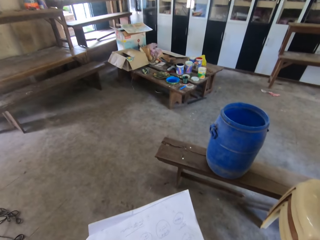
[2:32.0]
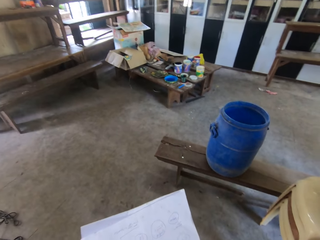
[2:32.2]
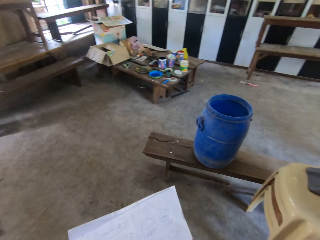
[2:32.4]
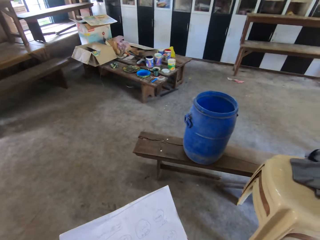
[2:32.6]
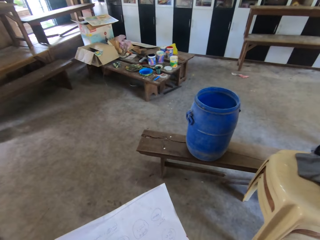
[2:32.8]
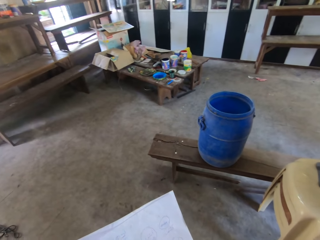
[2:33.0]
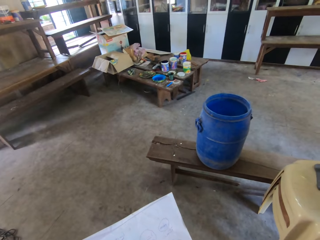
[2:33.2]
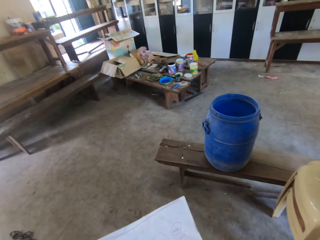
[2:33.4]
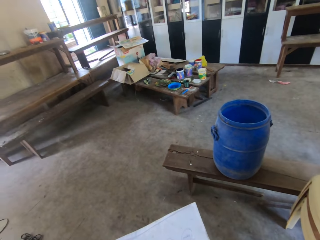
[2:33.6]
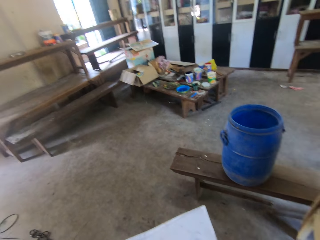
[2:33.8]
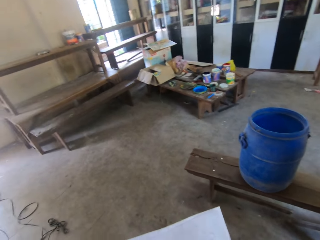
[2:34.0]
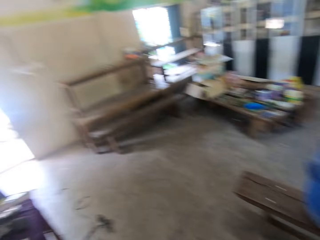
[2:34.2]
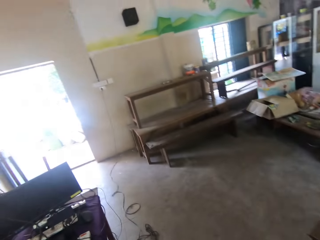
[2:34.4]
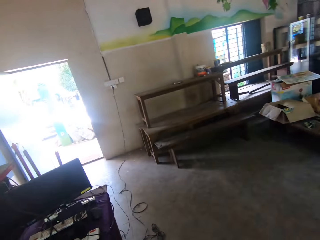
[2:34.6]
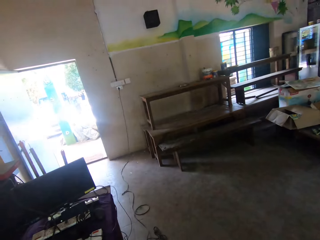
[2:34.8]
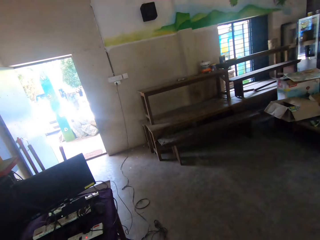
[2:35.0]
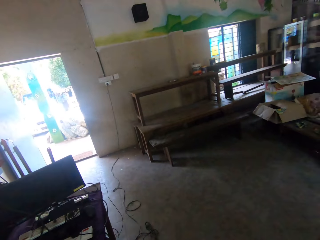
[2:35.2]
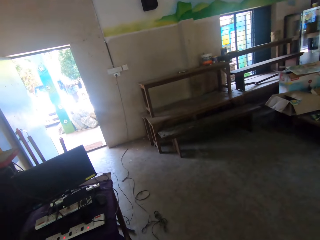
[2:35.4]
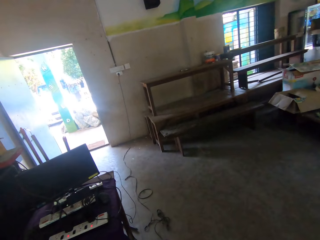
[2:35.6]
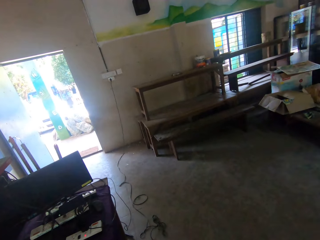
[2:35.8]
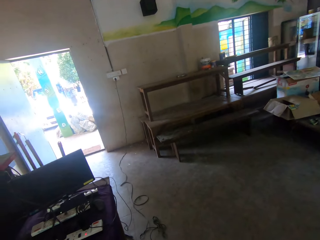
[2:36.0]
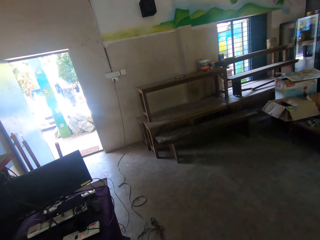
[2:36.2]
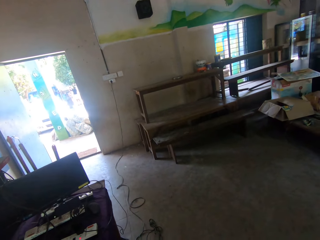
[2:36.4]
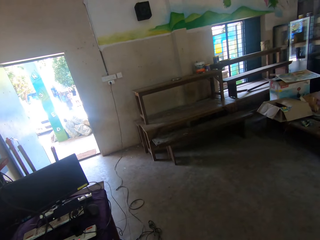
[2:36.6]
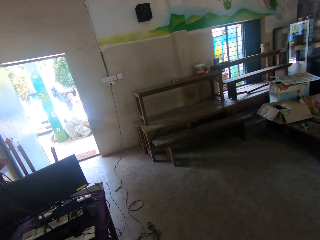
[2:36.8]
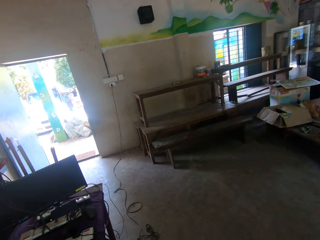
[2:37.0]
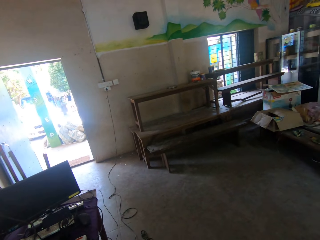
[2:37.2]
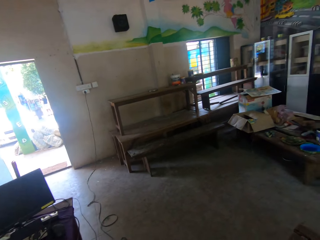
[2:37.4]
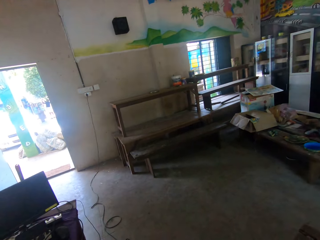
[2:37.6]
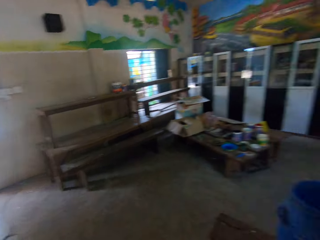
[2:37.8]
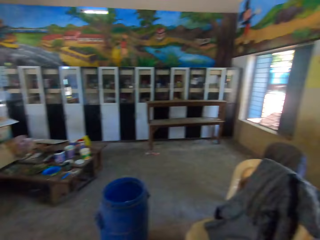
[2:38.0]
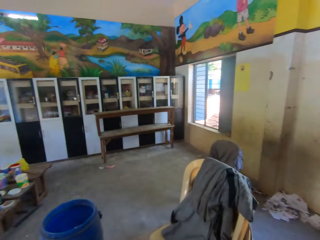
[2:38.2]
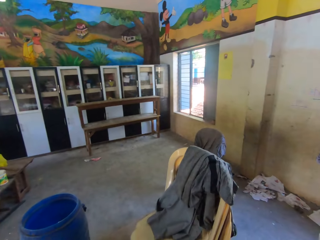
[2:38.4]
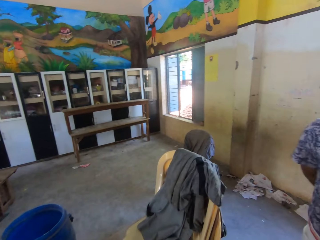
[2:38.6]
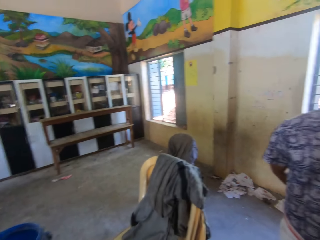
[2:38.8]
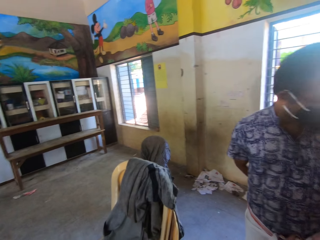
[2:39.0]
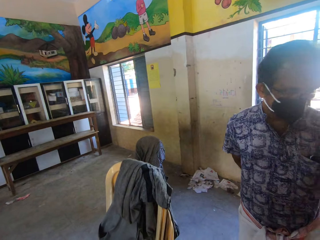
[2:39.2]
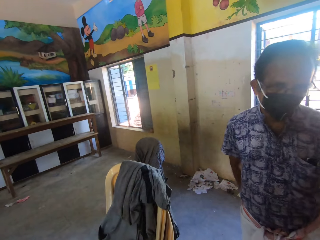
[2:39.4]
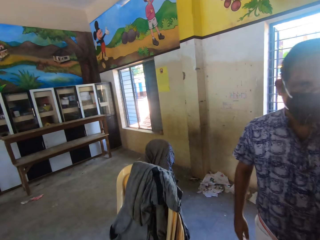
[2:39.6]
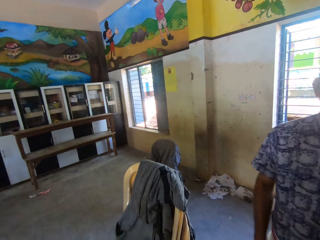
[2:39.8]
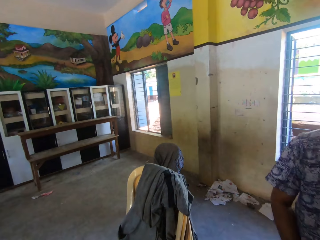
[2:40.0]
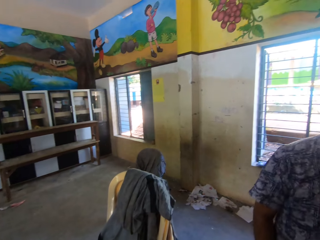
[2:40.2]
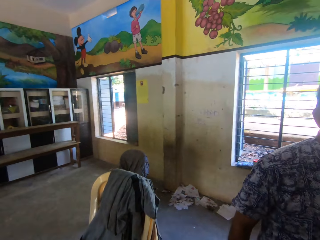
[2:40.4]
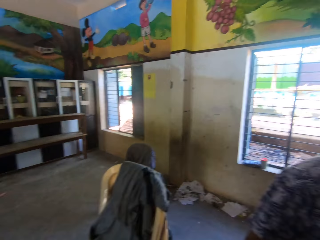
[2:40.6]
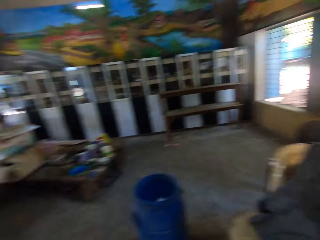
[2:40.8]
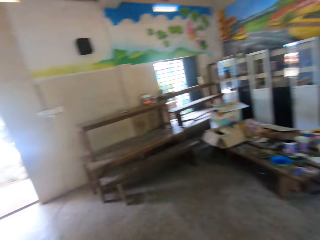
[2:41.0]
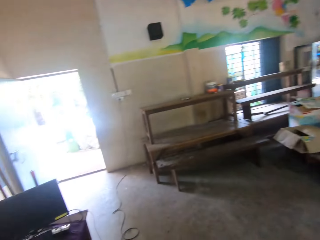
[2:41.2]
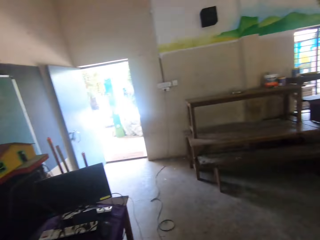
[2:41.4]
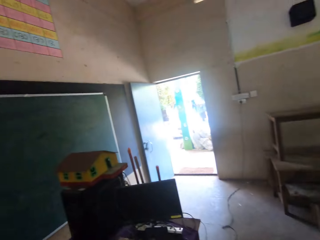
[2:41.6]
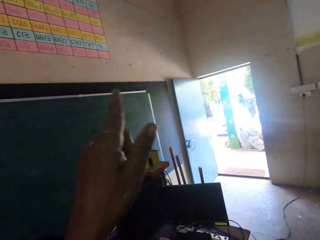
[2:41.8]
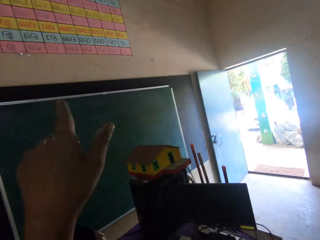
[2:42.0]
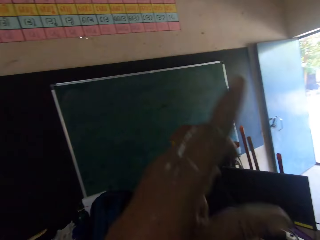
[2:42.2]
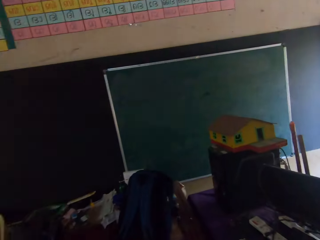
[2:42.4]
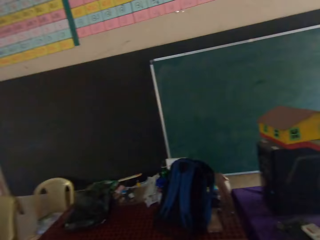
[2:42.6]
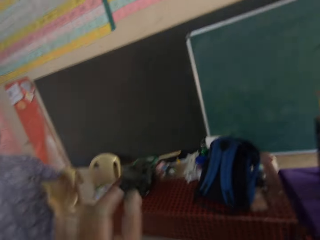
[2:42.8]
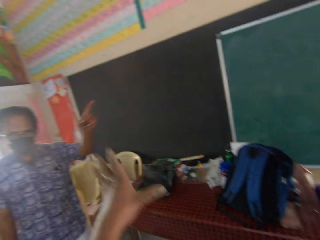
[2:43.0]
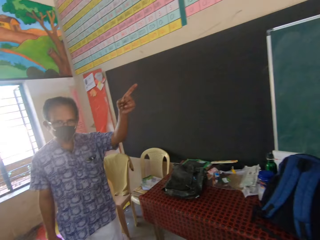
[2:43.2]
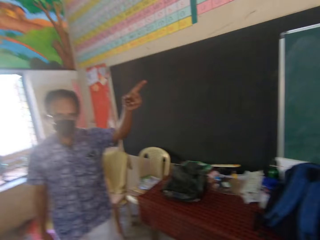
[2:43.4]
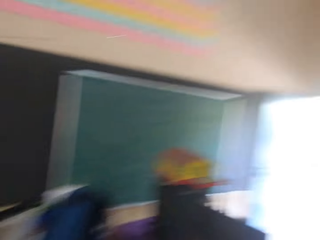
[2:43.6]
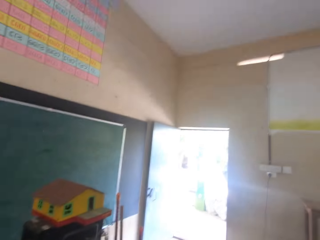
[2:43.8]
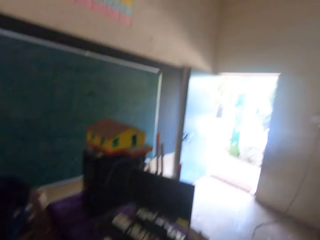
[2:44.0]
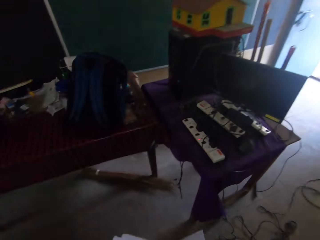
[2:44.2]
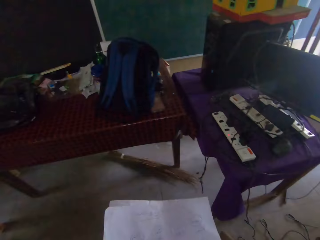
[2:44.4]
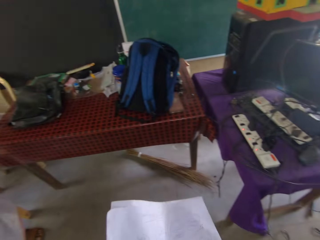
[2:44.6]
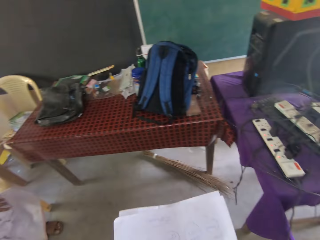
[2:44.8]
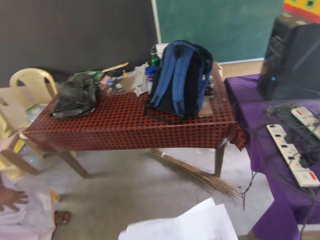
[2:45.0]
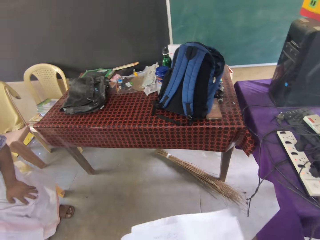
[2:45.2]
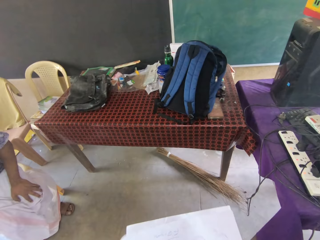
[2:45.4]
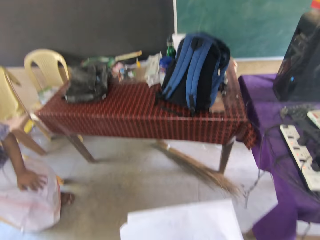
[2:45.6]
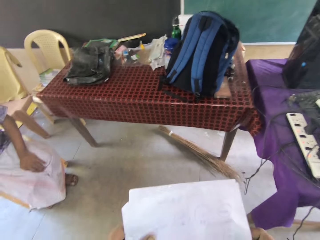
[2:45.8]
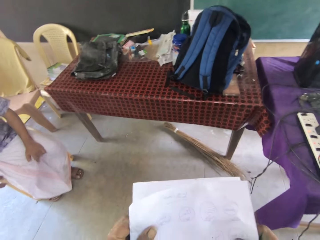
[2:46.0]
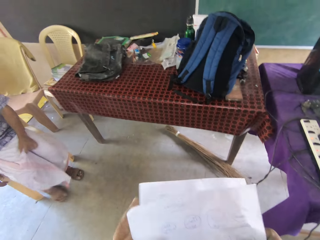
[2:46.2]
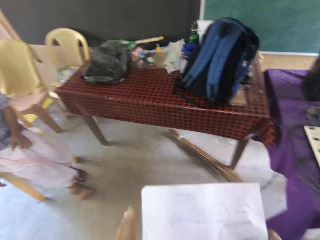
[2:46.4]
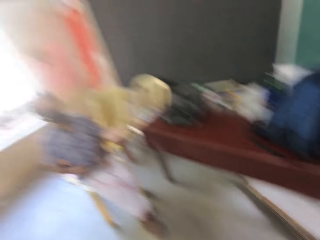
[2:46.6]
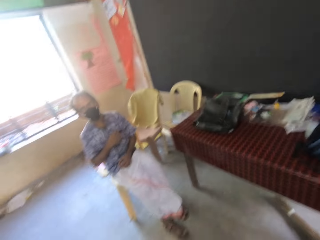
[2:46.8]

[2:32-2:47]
The camera wearer looks around. They do something. They point at something with the left hand. They interact with a man. The man points at something. The camera wearer looks around. They hold papers with both hands.

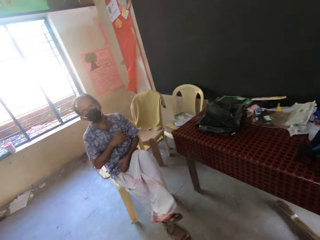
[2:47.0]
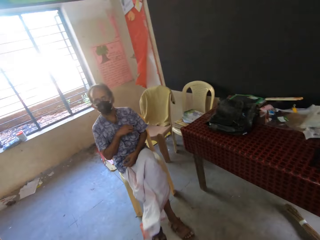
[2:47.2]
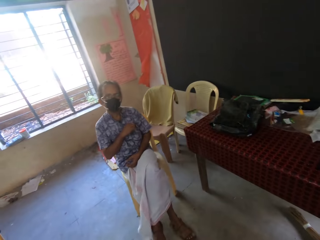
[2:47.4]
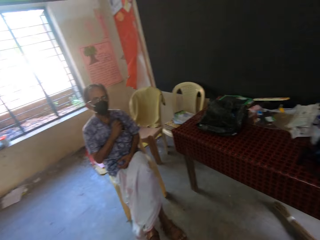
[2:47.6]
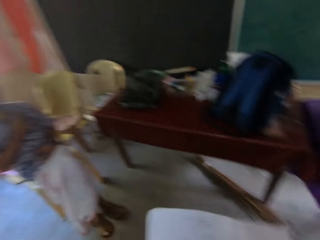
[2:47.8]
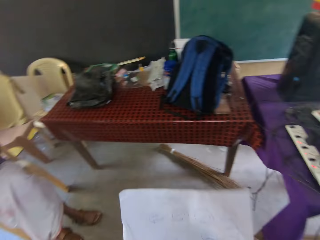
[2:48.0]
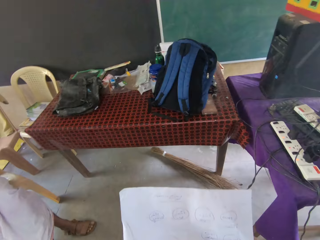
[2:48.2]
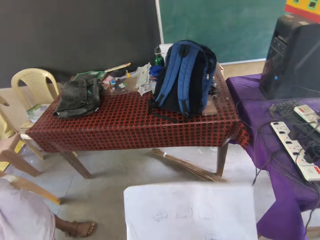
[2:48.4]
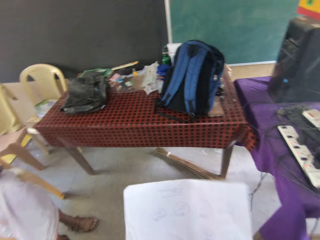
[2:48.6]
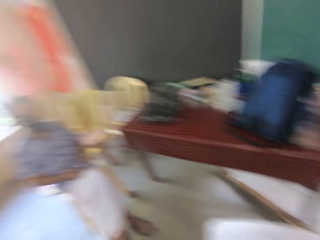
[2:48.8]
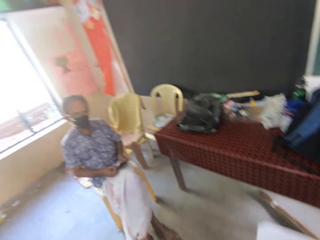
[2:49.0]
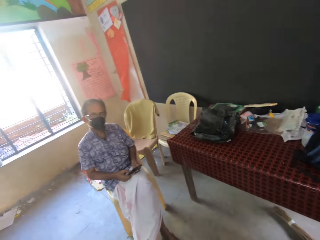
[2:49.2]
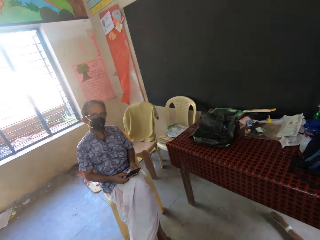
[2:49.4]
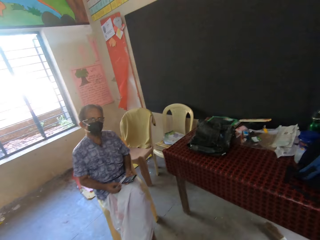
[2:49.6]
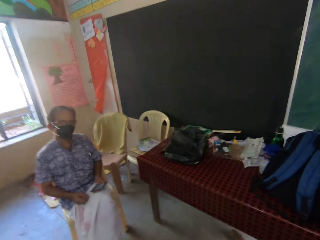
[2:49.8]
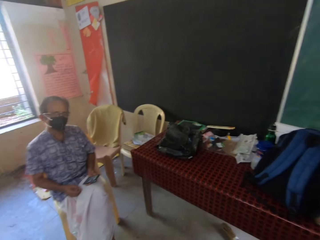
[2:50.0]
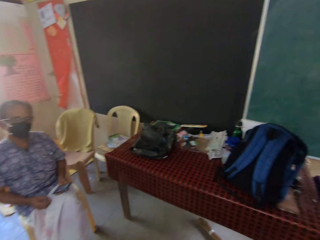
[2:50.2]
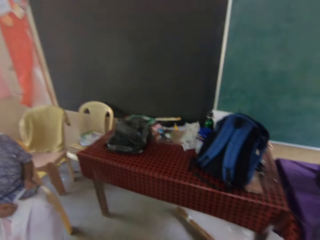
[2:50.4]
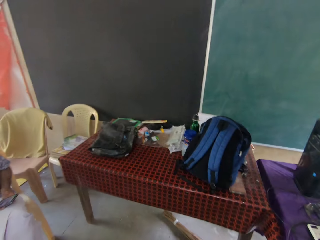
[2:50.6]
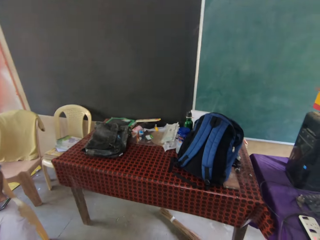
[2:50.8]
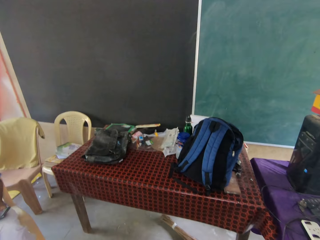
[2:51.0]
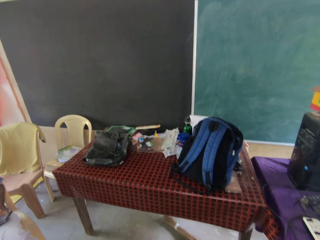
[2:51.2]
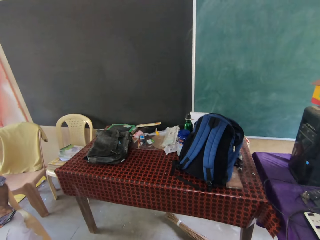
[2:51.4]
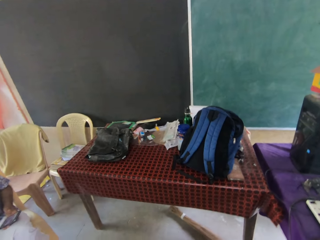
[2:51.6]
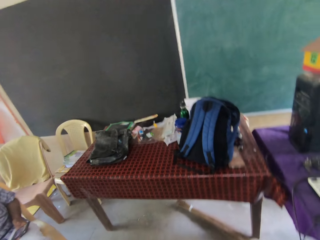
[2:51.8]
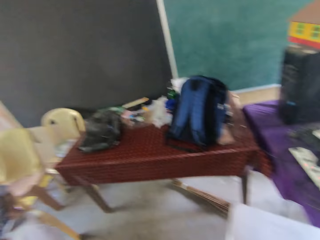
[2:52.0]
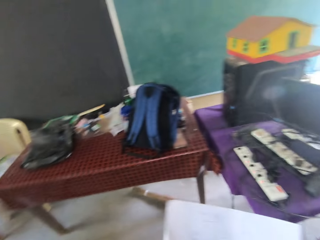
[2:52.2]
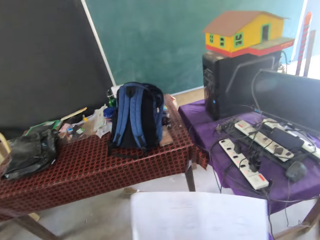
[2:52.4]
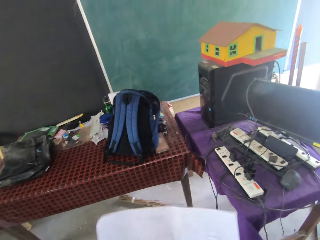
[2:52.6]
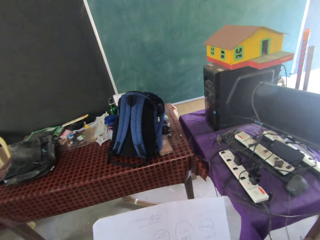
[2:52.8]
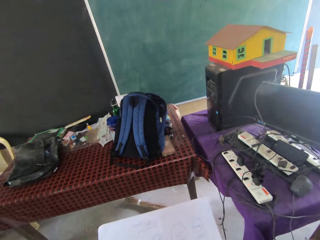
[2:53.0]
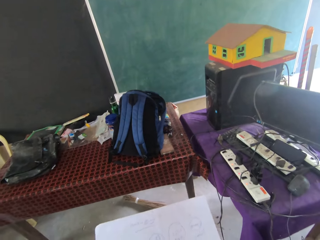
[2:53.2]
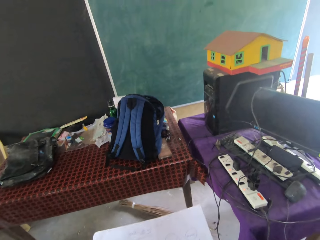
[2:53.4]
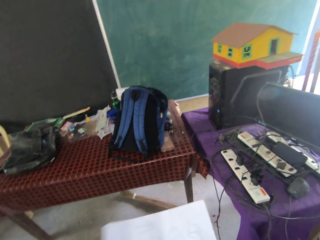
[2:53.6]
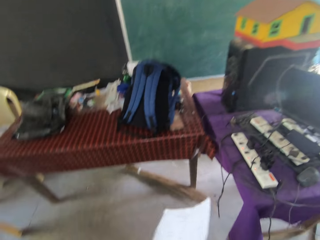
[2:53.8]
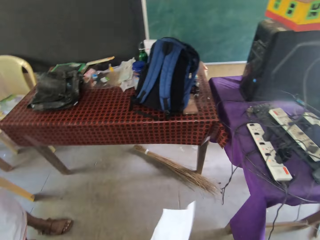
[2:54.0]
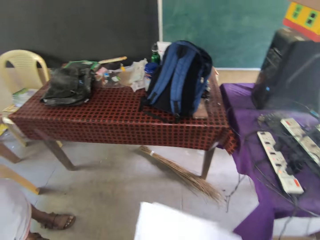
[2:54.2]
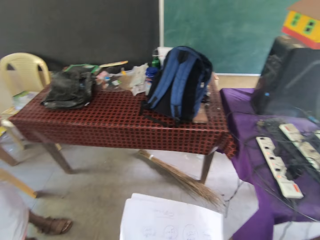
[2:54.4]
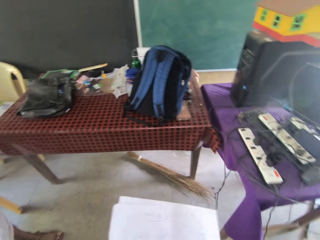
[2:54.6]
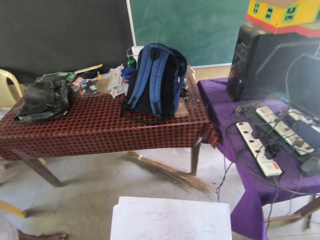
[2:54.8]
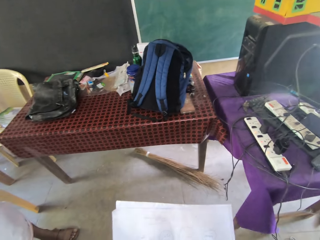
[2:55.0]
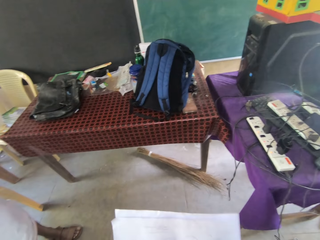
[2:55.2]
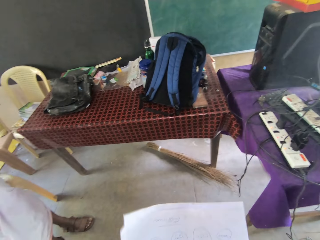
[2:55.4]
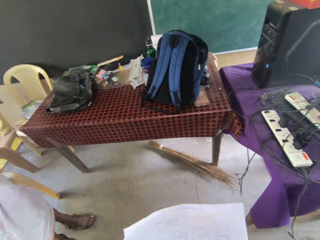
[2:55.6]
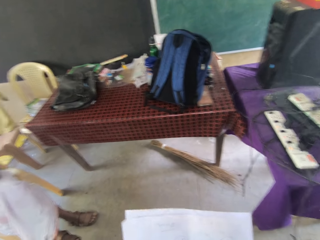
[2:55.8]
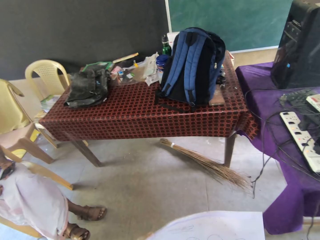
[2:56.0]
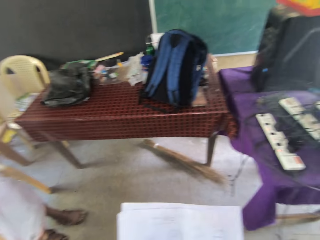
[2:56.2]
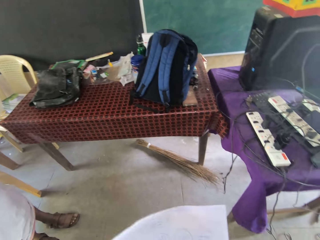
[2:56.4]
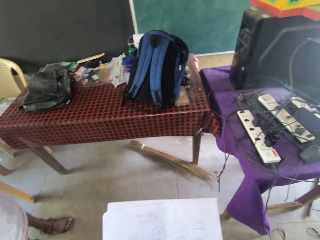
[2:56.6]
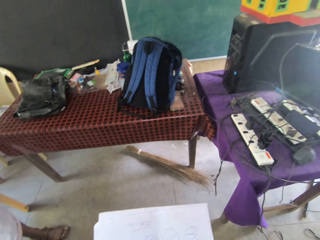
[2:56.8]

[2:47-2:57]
A man picks up a mobile phone from his shirt pocket with his right hand. The man passes the mobile phone in his right hand to his left hand. The camera wearer interacts with the man. They hold papers with both hands.
